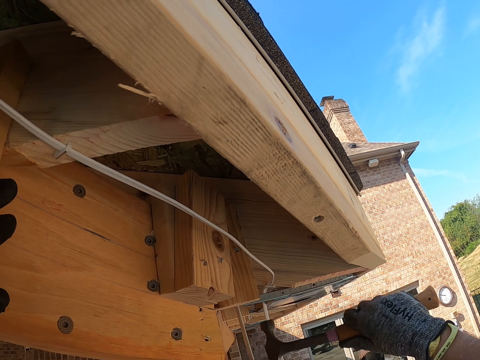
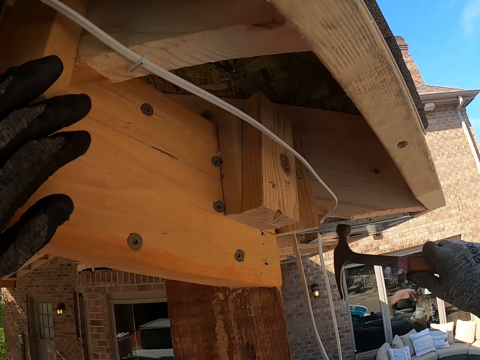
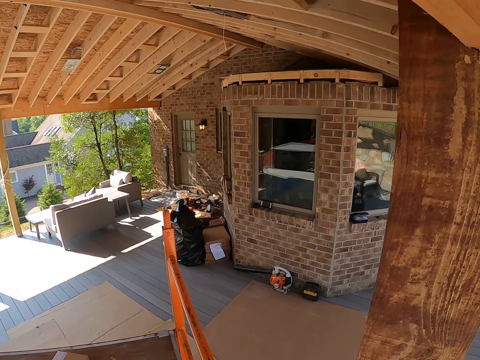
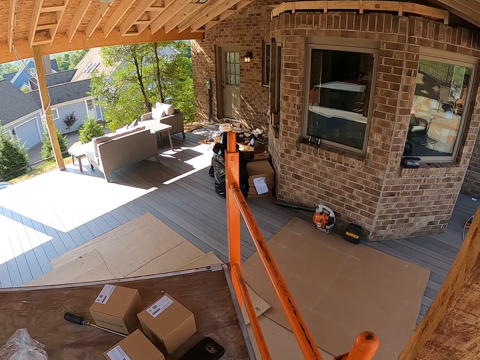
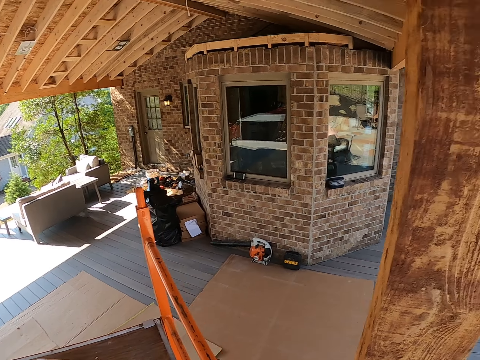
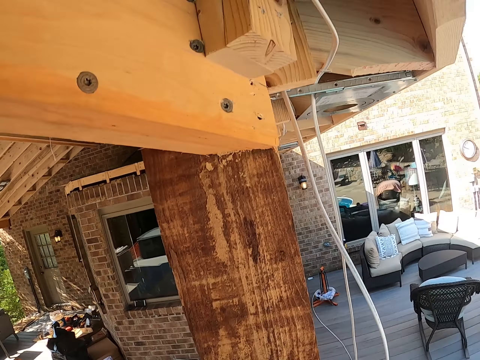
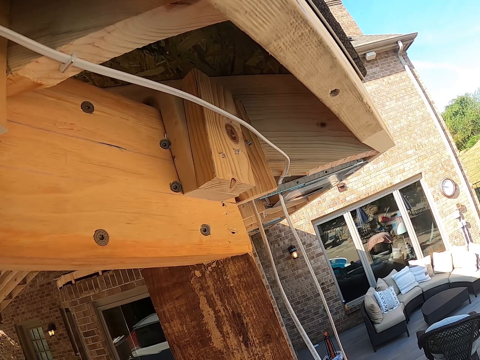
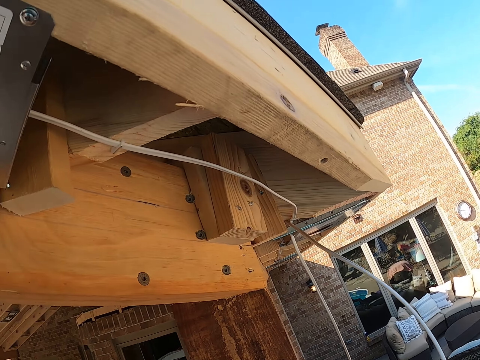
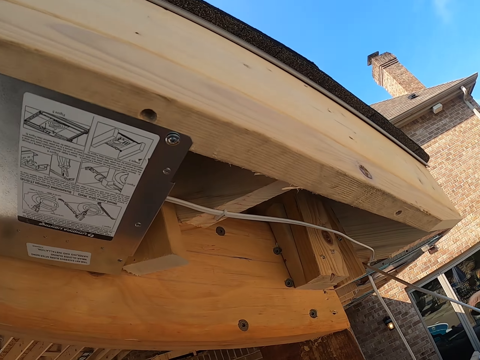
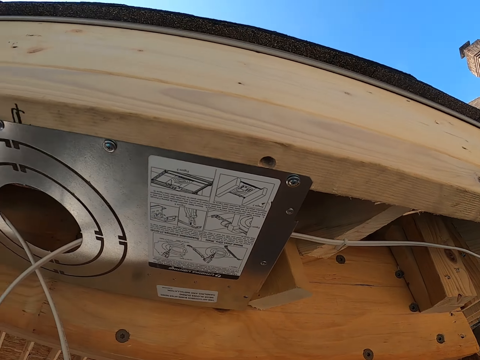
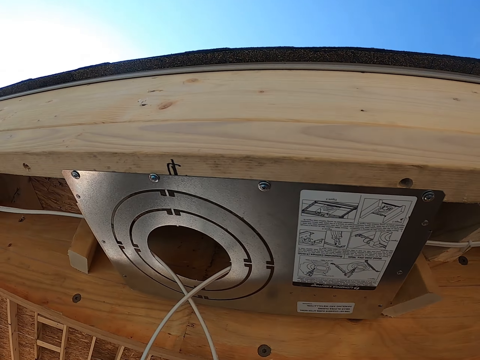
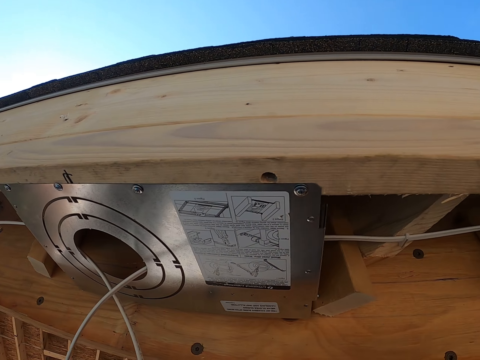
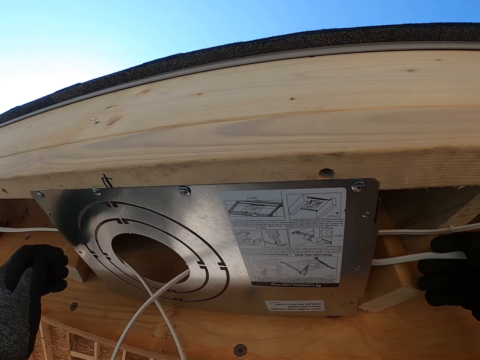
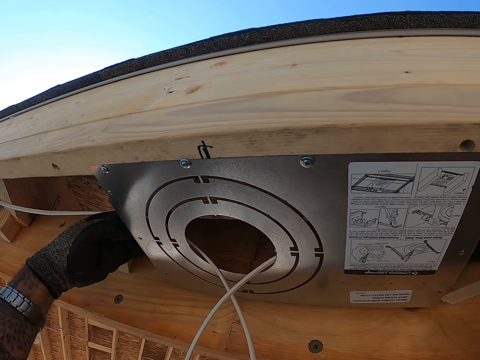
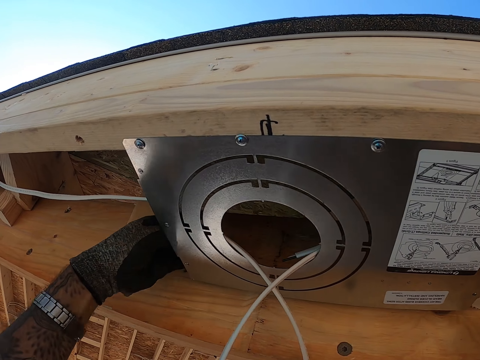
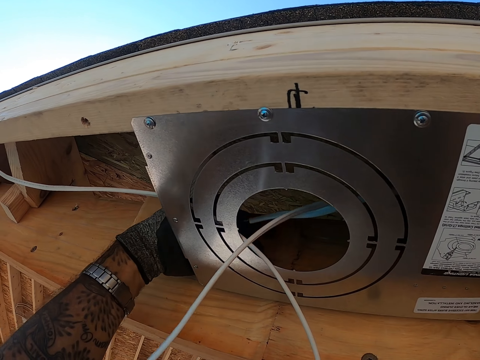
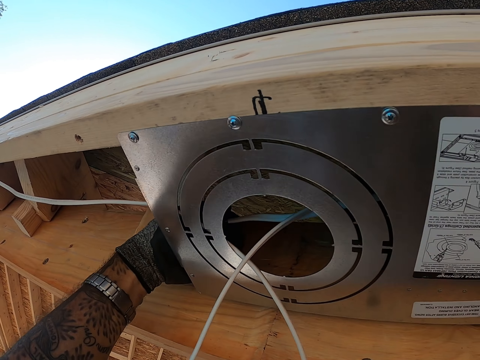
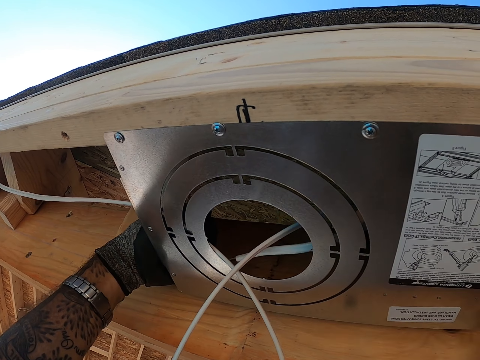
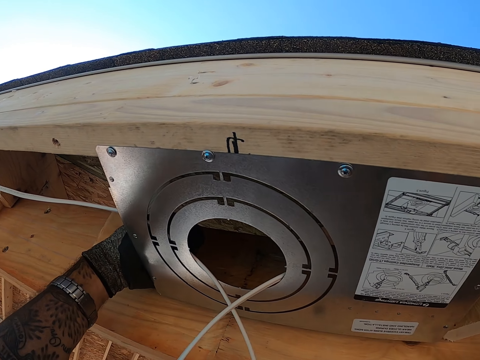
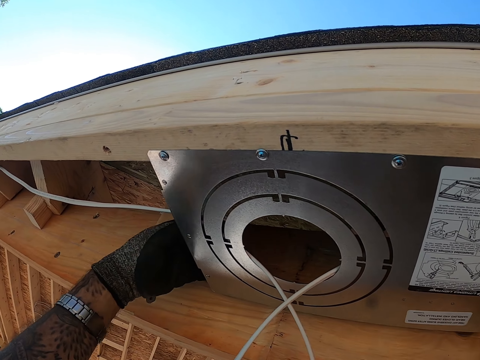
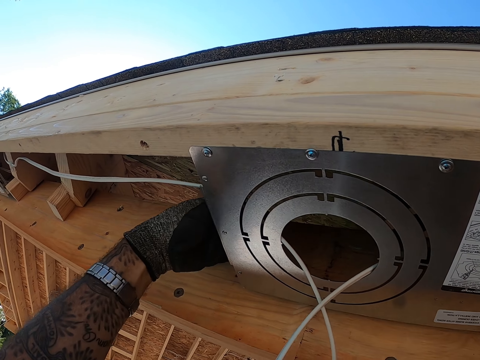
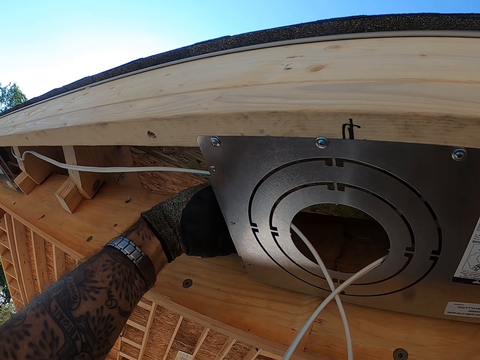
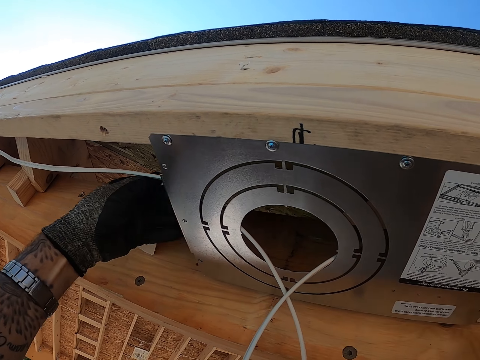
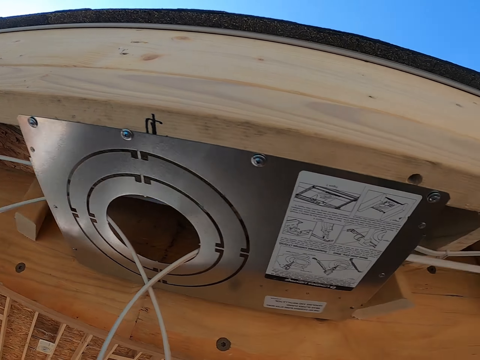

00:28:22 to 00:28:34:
The camera wearer looks around. They hold the cable. They pull the cable. They put the cable inside the roofs. They pull the cable.

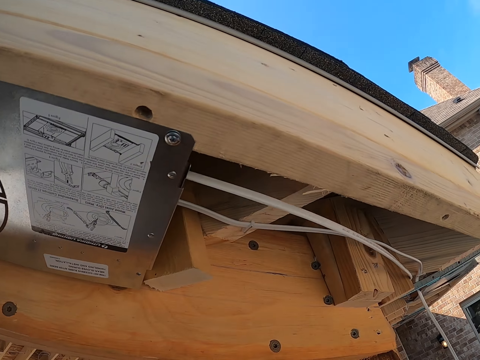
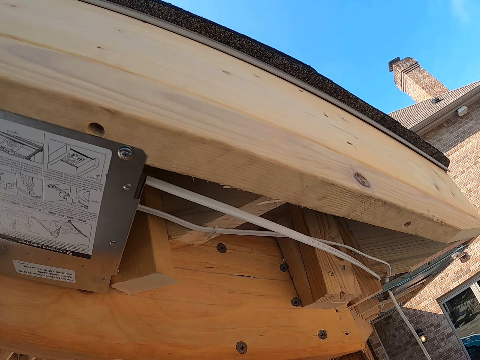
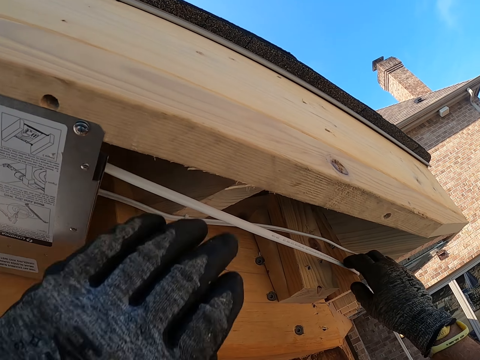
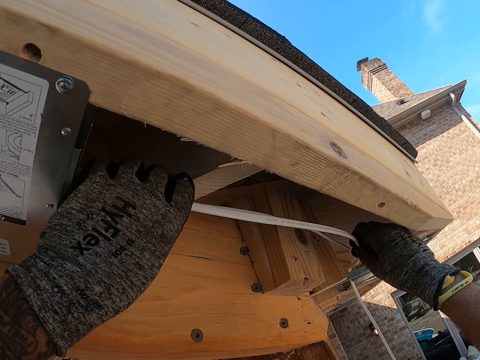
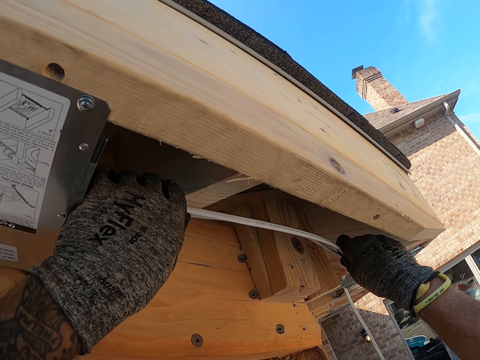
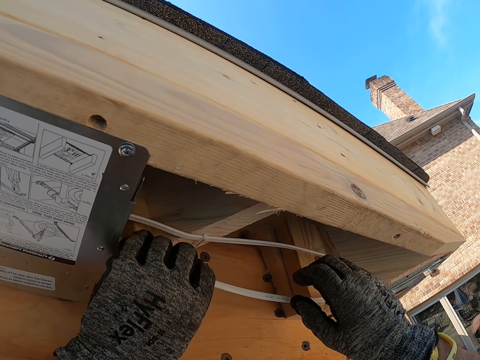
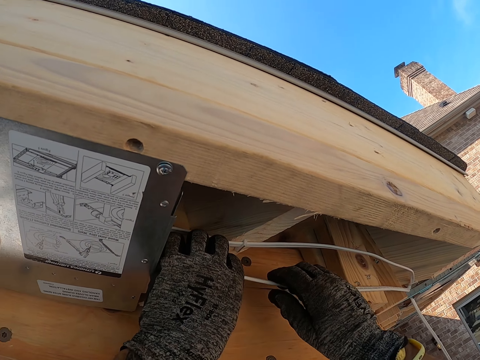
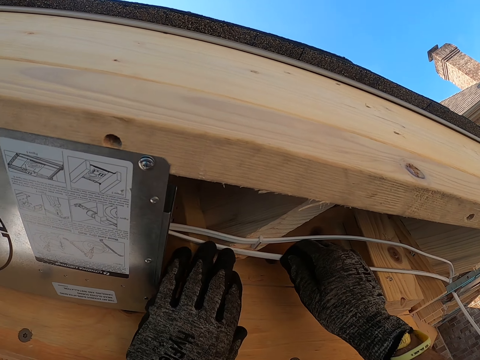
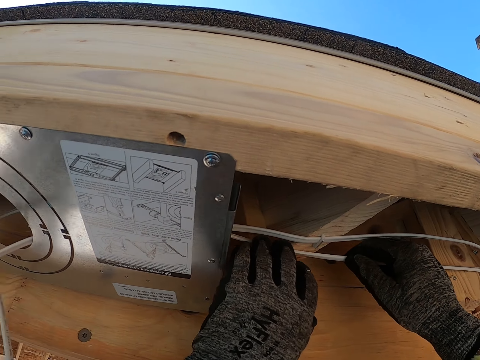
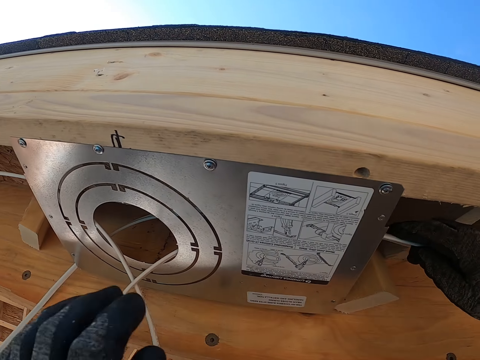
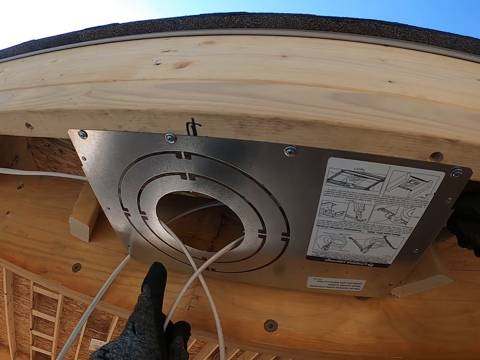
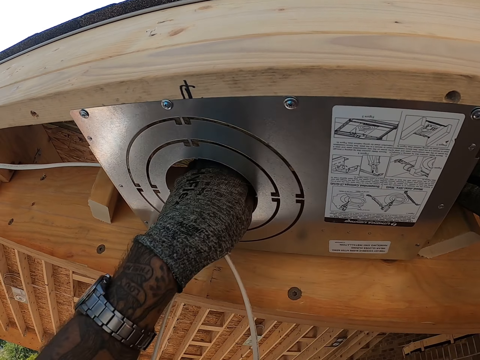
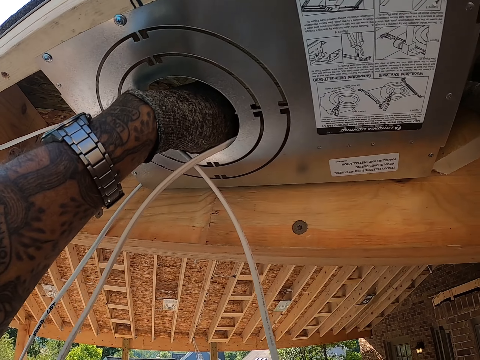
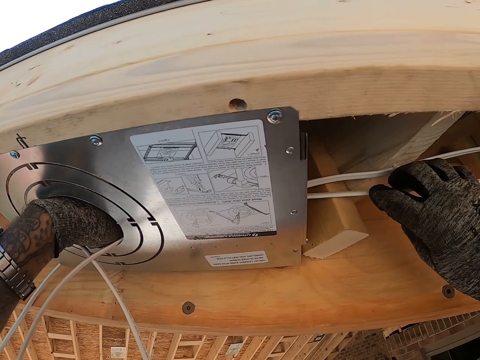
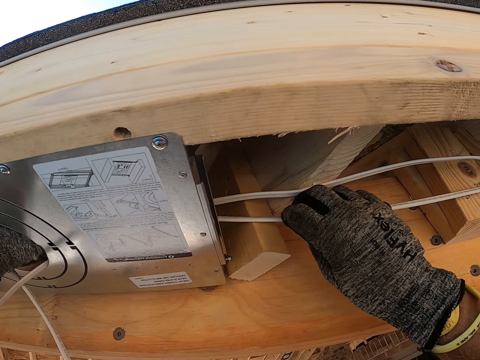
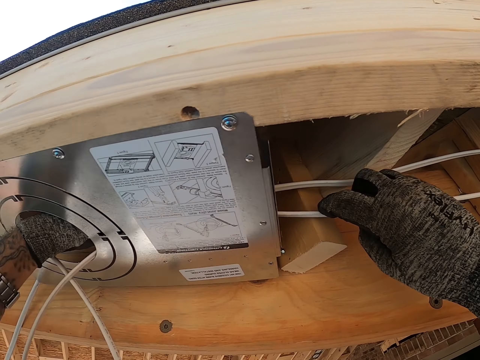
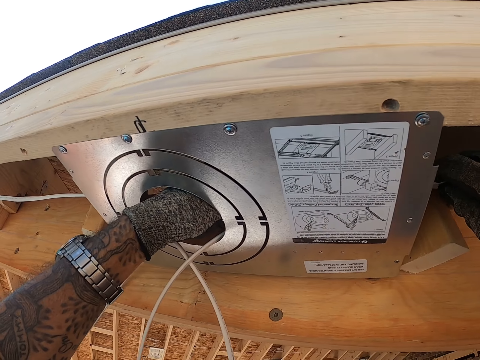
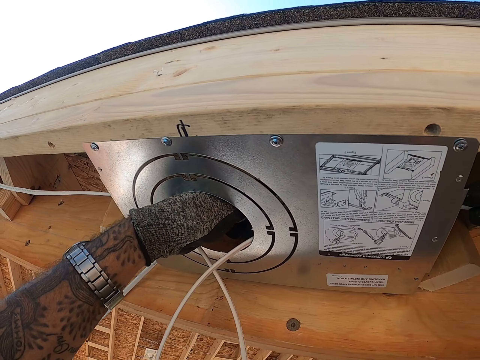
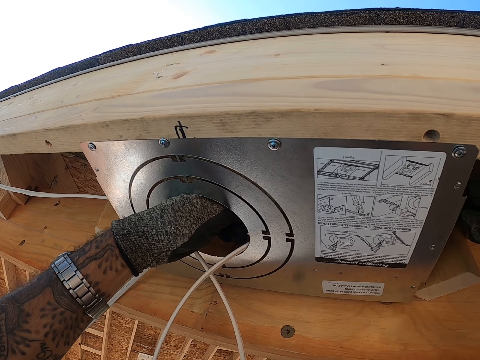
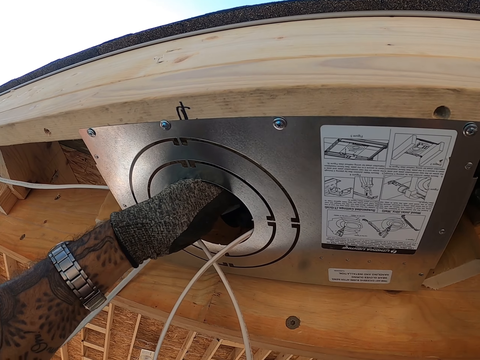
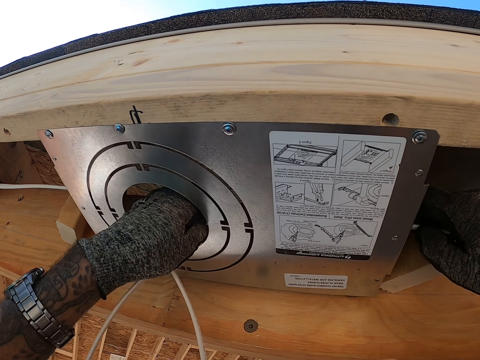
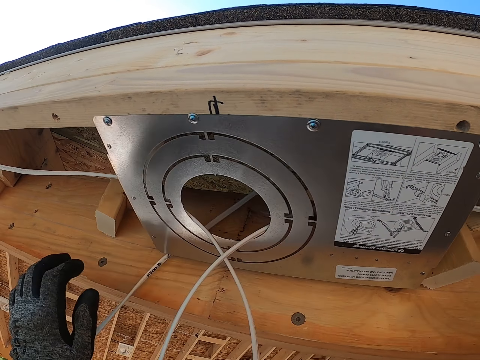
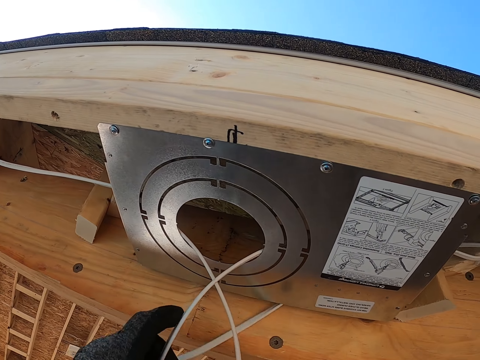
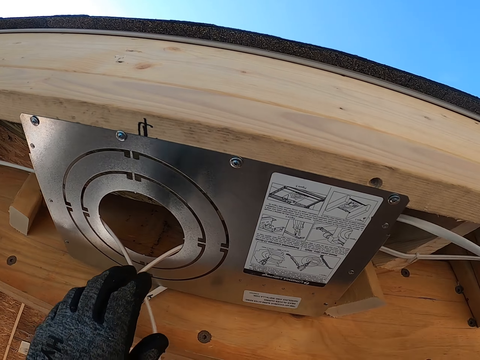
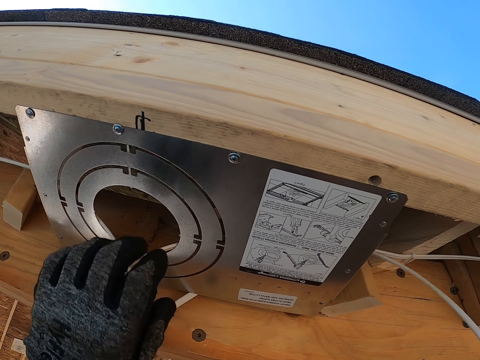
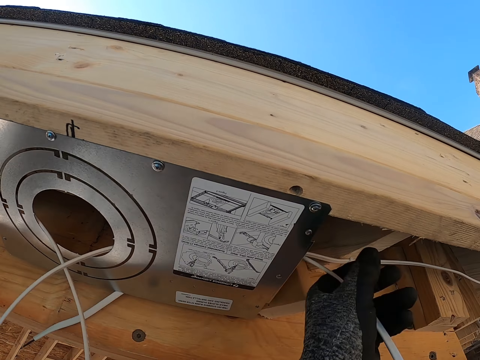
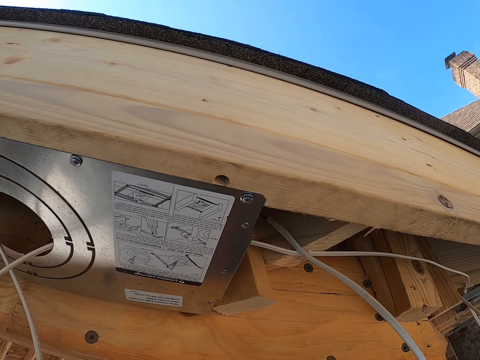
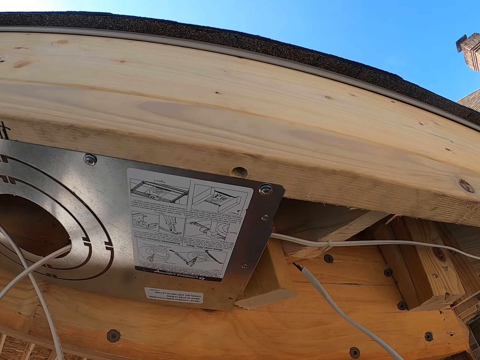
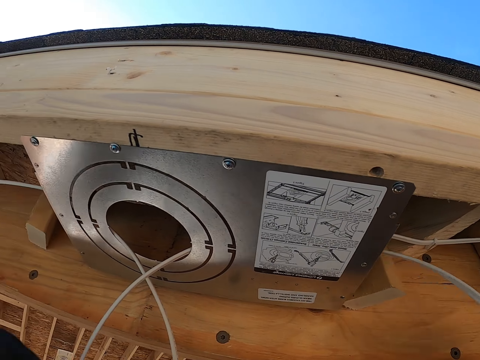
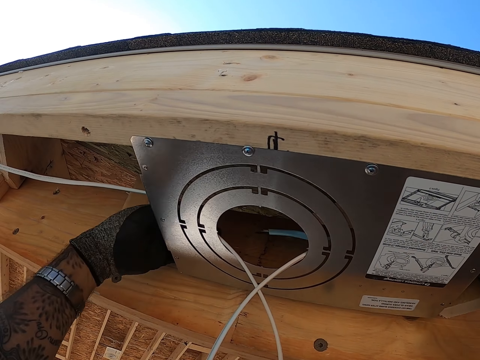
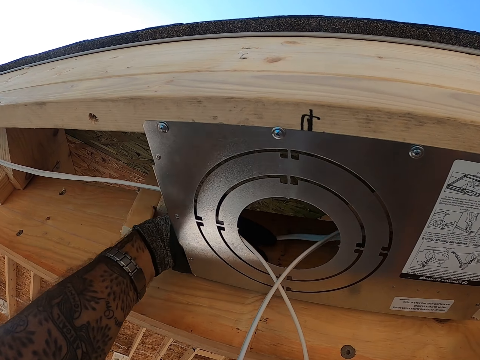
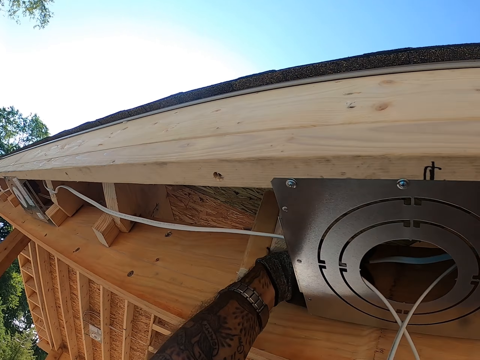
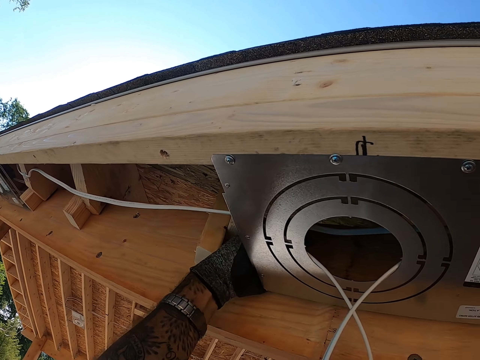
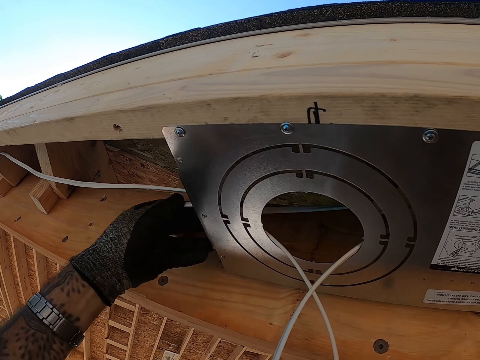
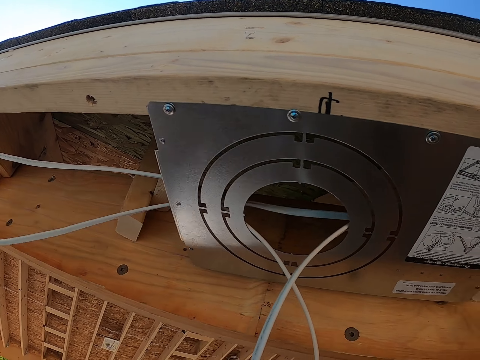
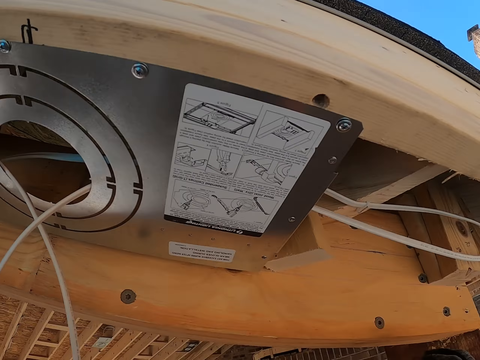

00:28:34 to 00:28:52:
The camera wearer adjusts the cable. They insert a hand in a hole. They pull the cable from something. They insert the cable in something. They pull the cable.
